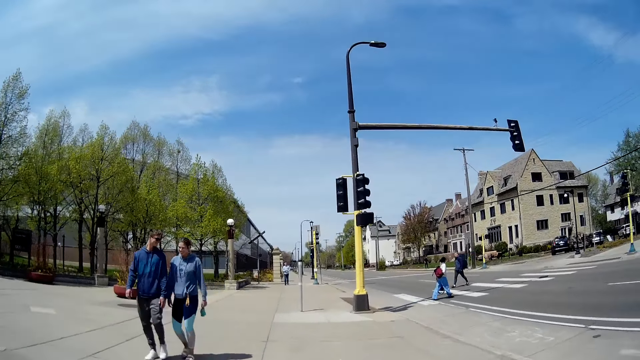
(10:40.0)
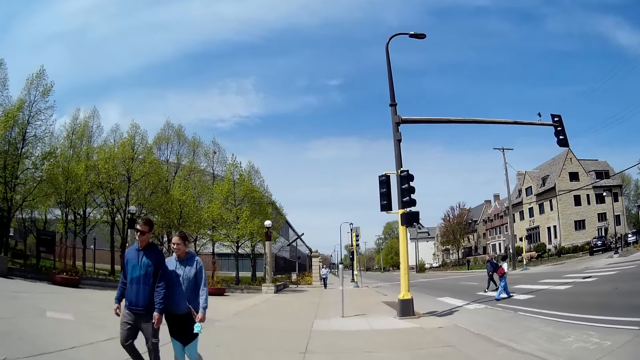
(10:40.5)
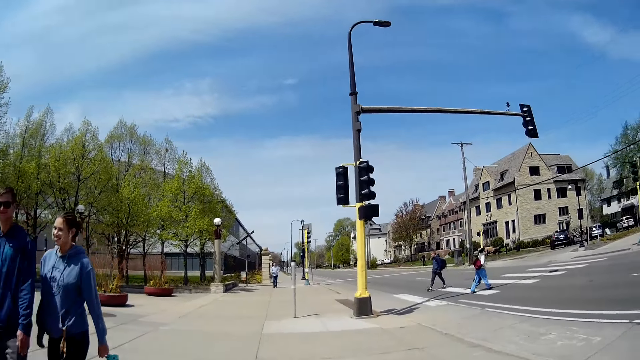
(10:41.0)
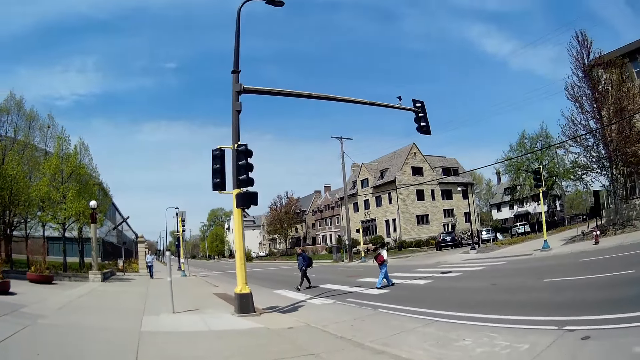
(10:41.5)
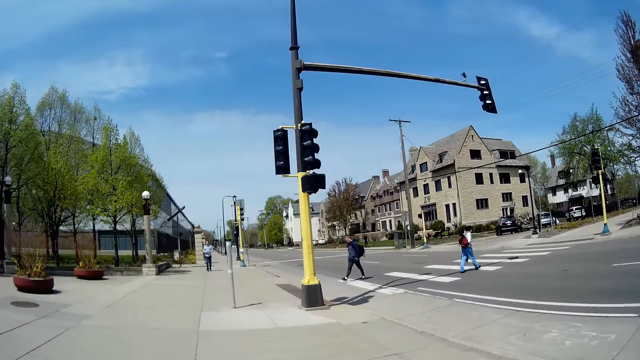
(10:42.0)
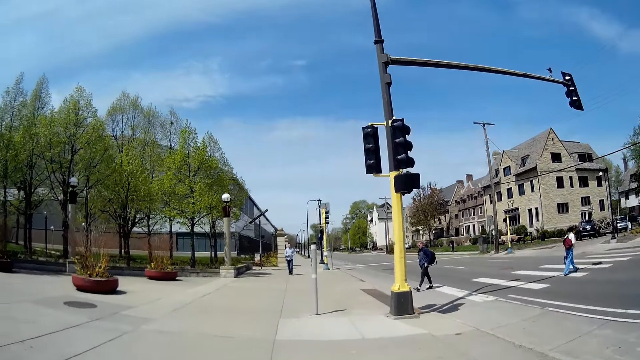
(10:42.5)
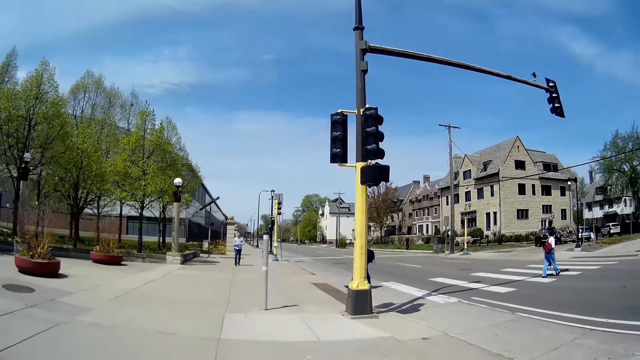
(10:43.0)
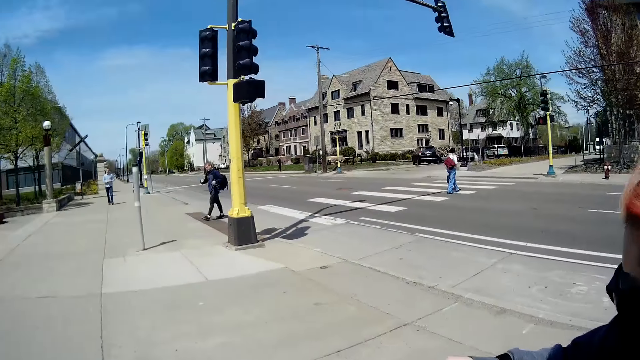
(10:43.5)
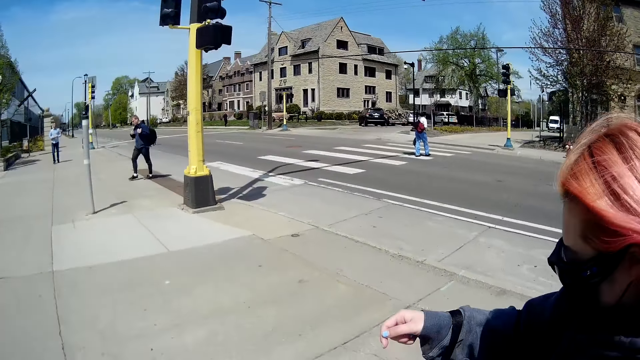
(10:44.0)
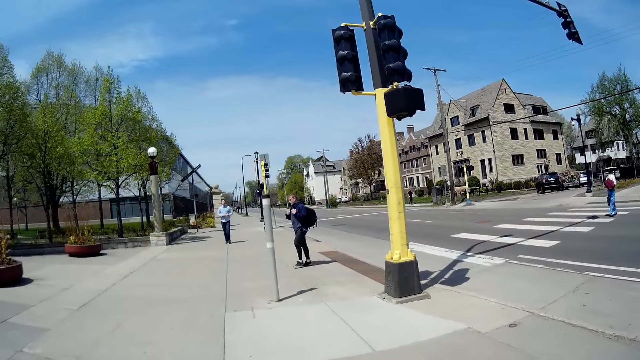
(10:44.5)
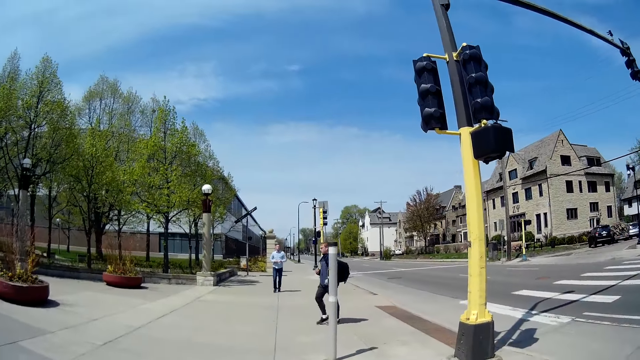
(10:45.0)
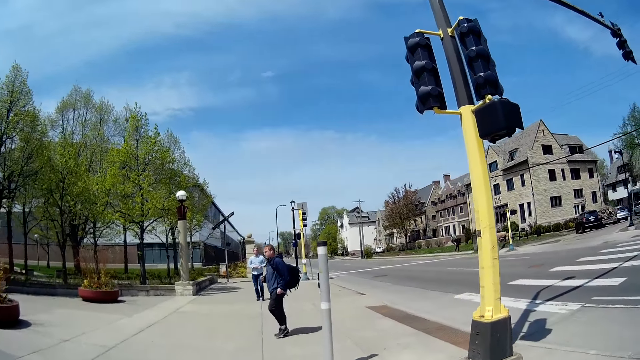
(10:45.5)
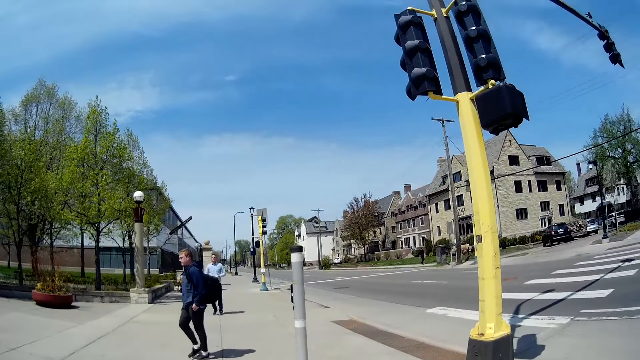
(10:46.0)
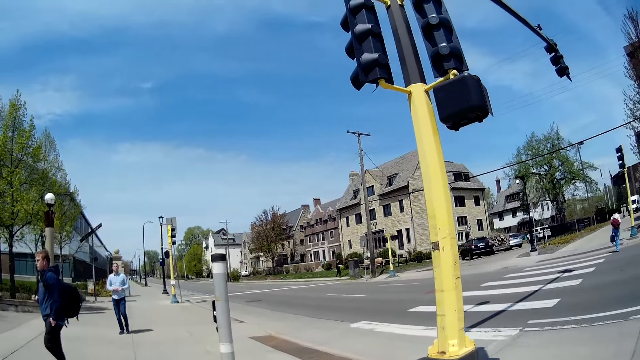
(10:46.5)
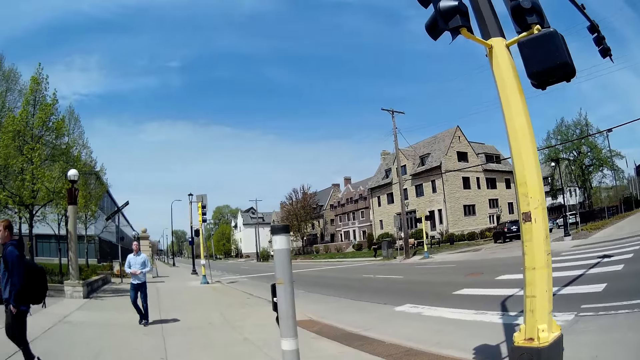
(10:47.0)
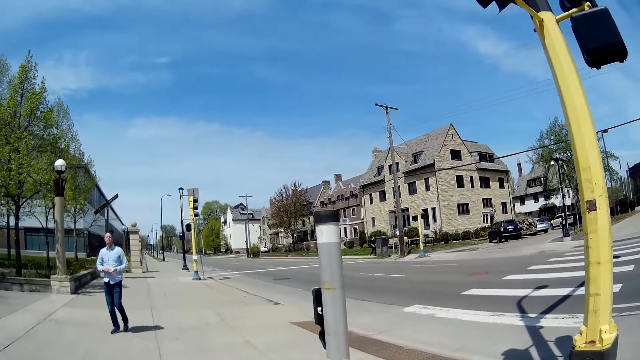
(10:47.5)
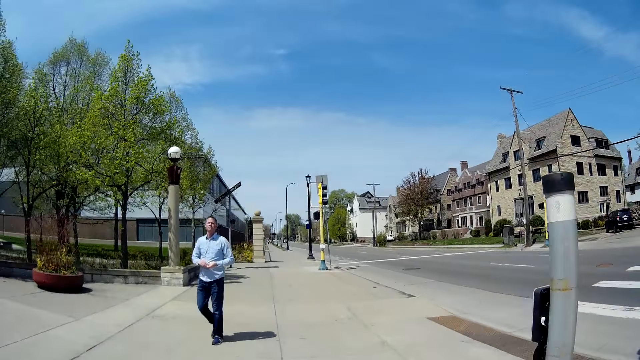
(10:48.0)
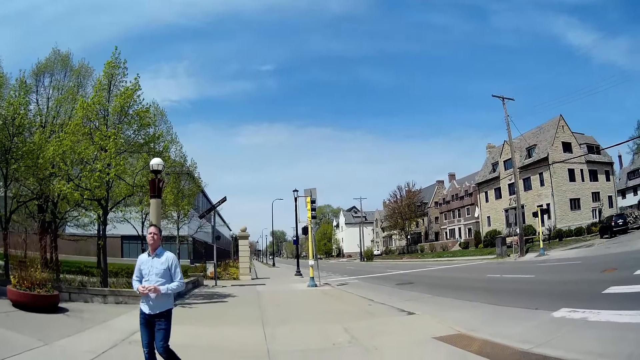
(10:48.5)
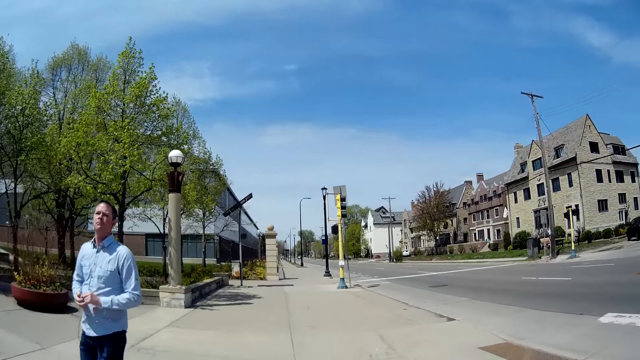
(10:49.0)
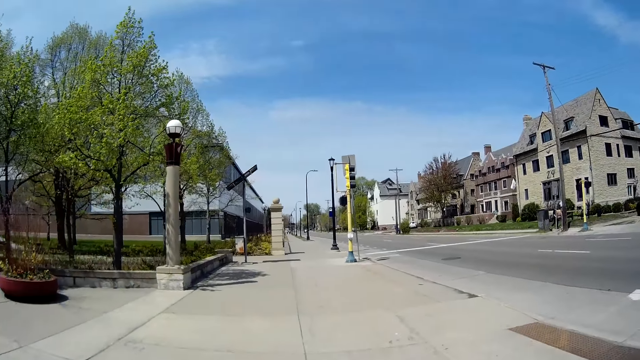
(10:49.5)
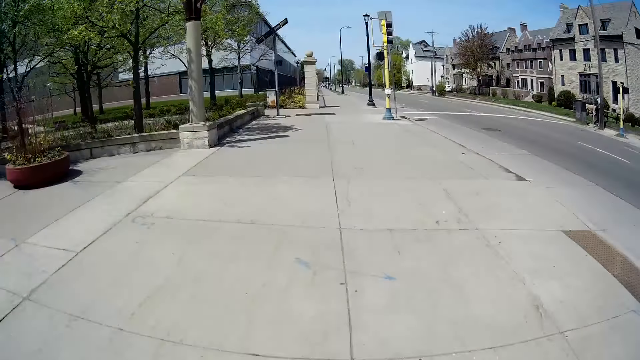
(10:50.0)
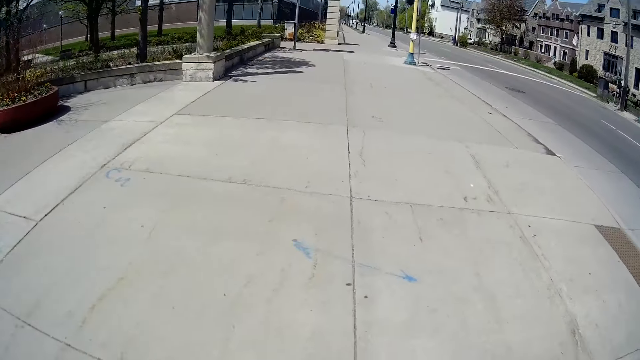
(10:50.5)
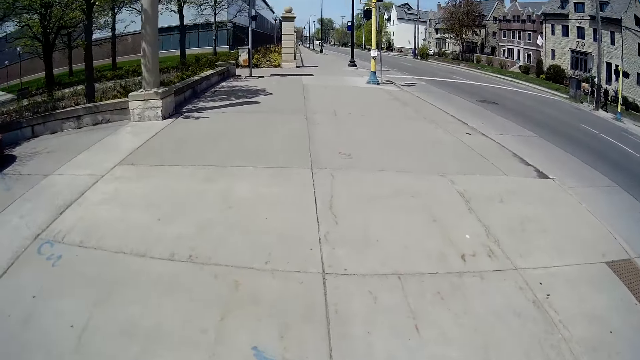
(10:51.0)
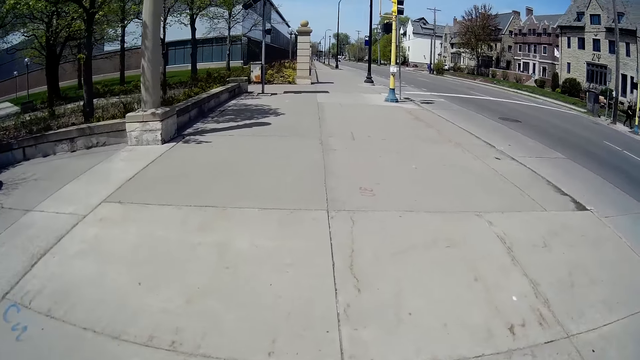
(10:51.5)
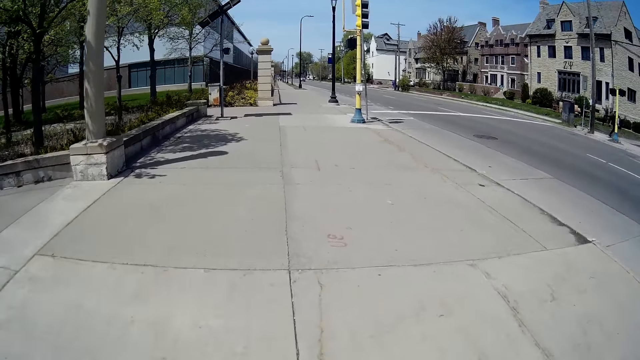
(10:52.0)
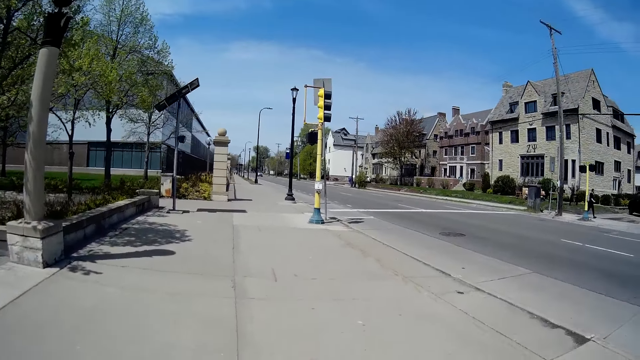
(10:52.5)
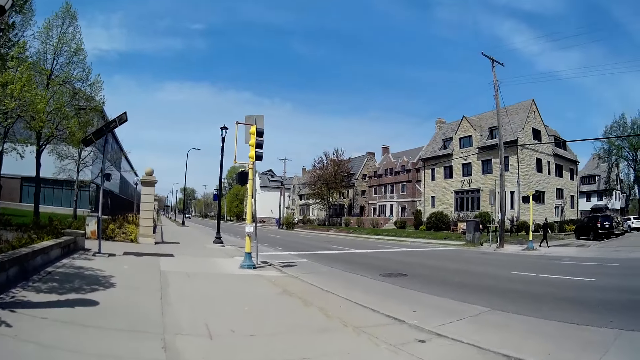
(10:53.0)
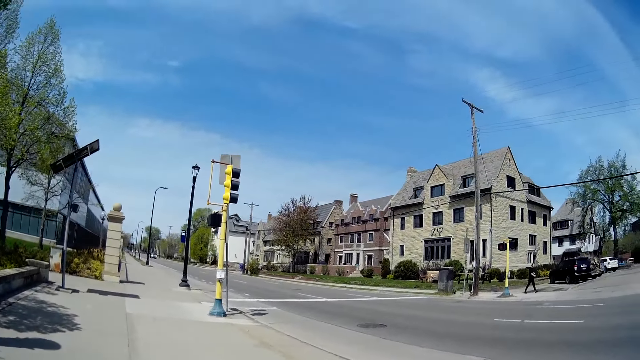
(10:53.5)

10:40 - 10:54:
A man walks by the camera wearer. A woman walks by the camera wearer. Another man walks by the camera wearer. Another man walks by the camera wearer.

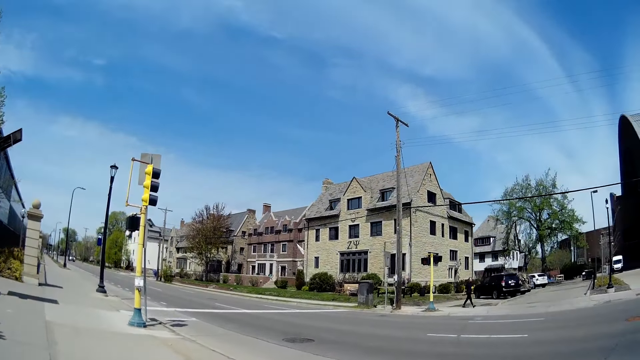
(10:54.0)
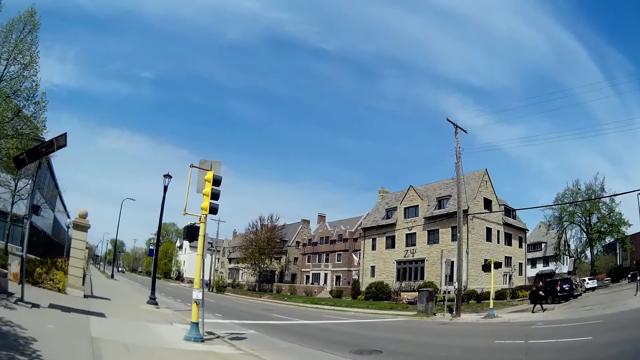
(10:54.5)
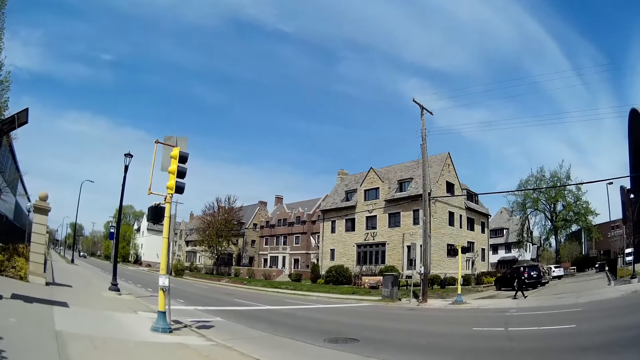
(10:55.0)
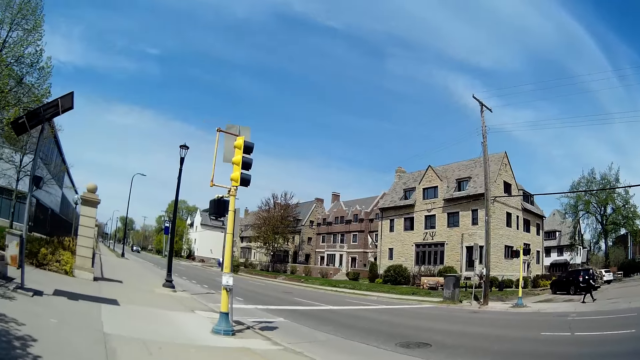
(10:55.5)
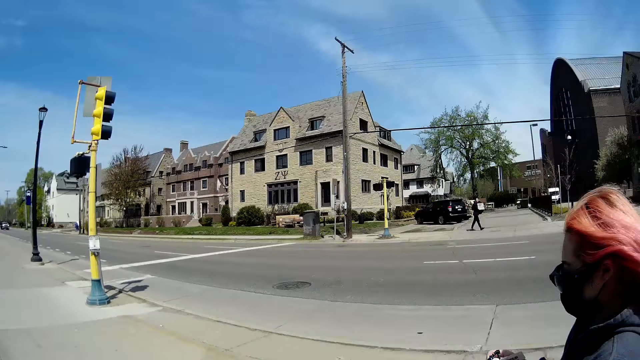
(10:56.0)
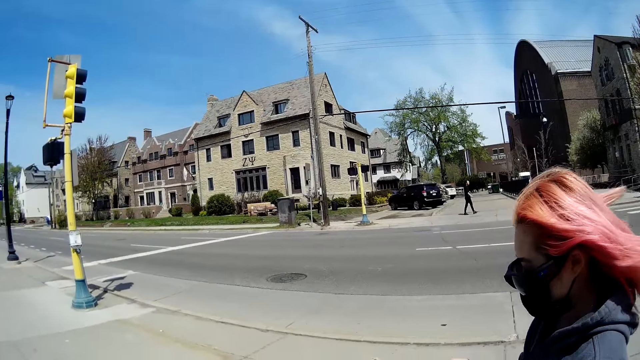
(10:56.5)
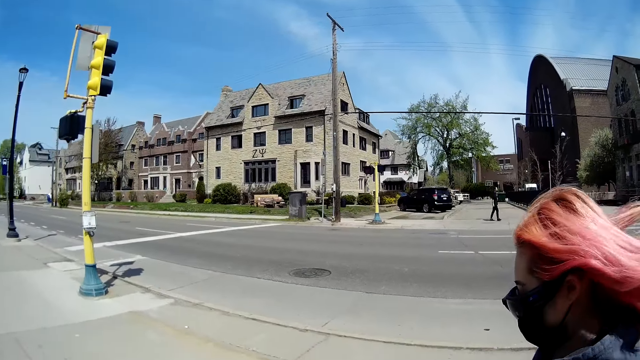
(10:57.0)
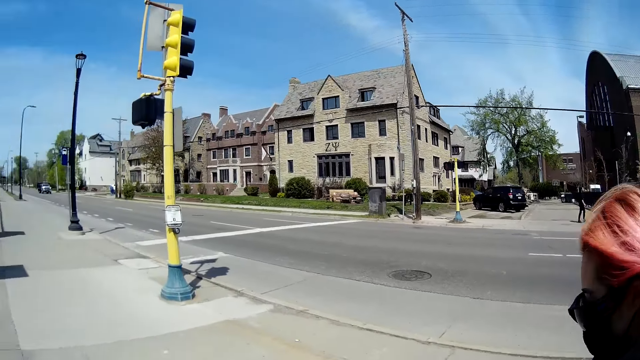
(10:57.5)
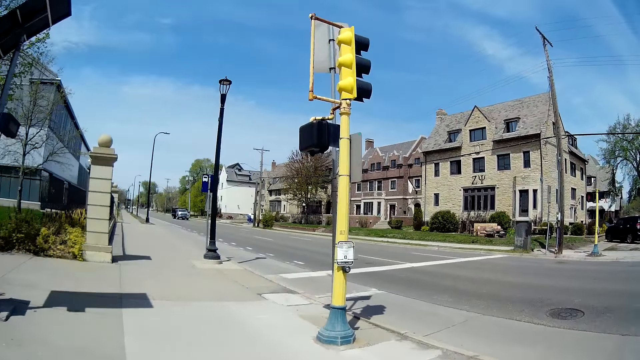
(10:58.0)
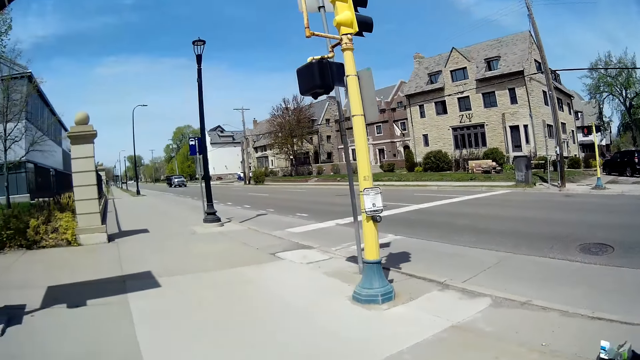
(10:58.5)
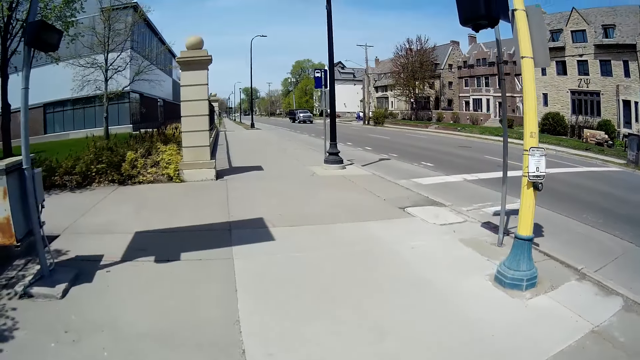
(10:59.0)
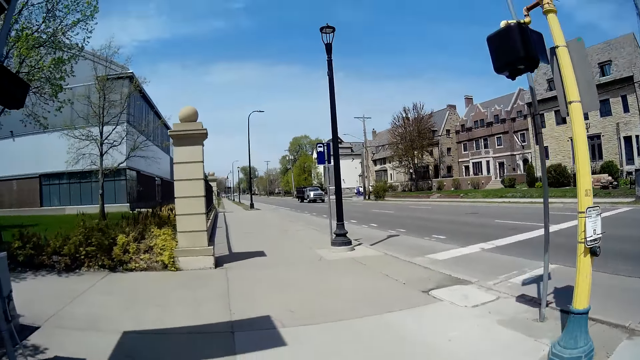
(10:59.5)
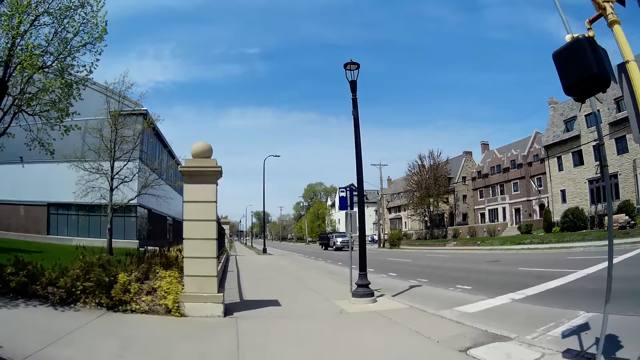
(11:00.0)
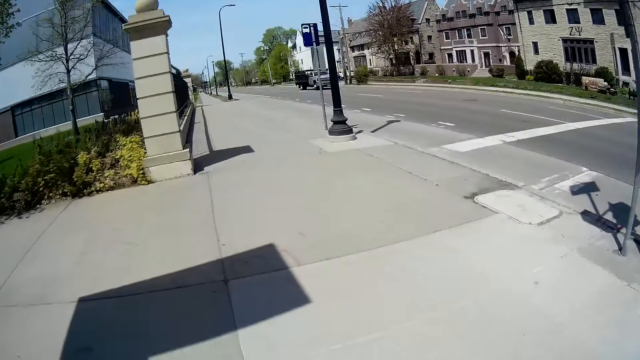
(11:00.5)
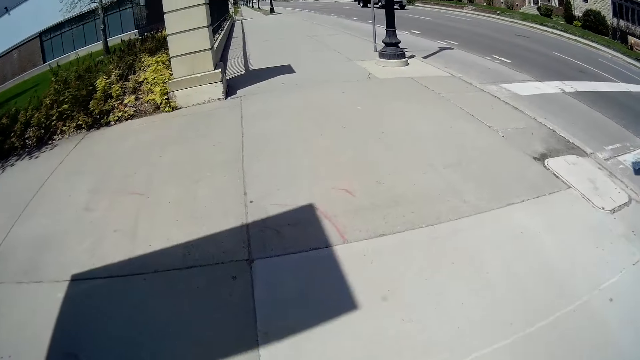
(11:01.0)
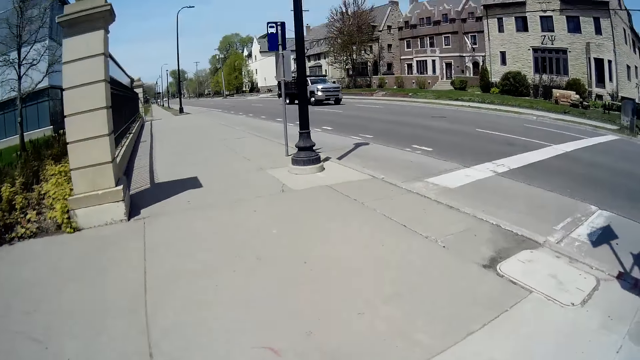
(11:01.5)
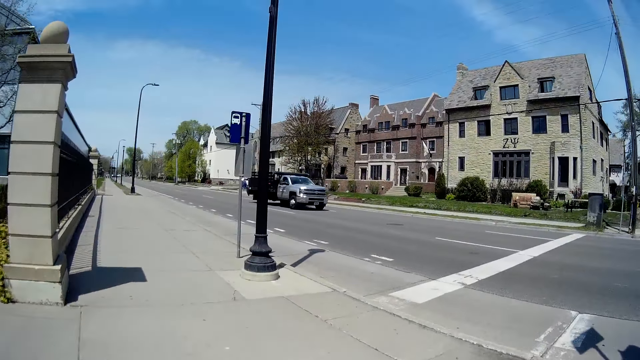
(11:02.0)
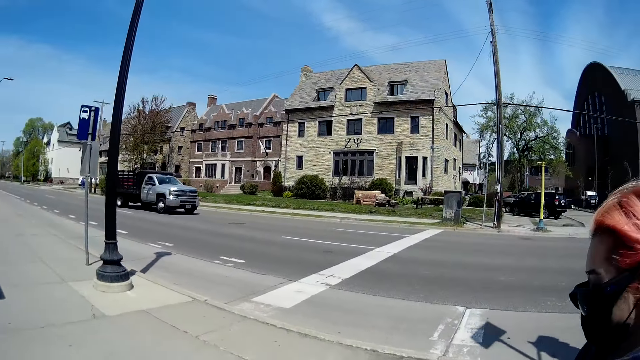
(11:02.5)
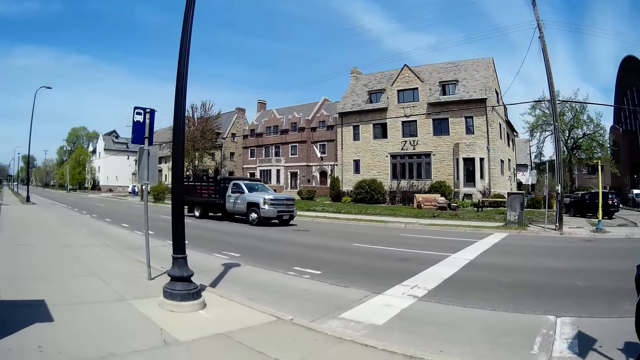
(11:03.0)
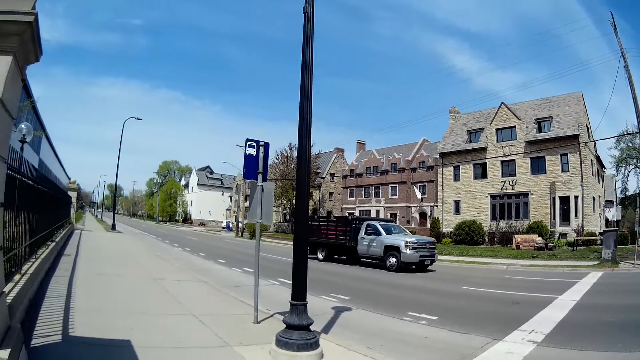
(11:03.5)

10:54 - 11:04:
The woman interacts with the camera wearer. The camera wearer walks beside the road.
